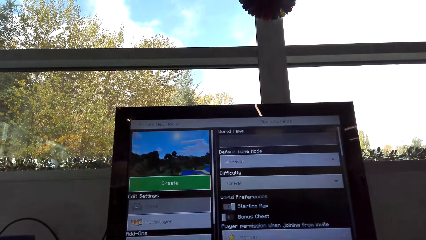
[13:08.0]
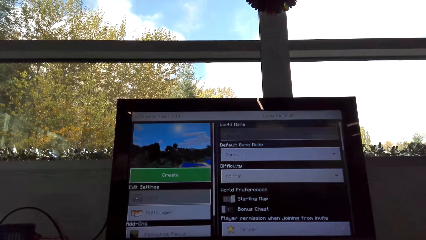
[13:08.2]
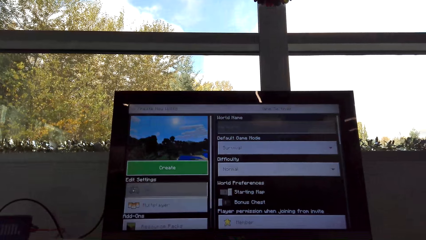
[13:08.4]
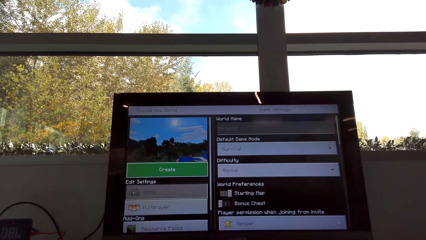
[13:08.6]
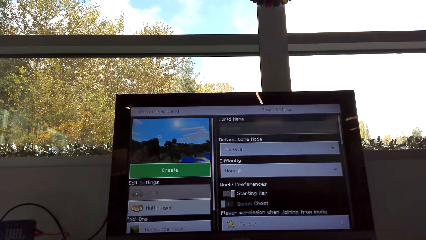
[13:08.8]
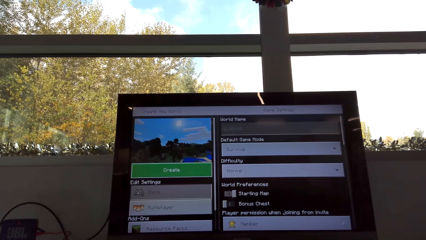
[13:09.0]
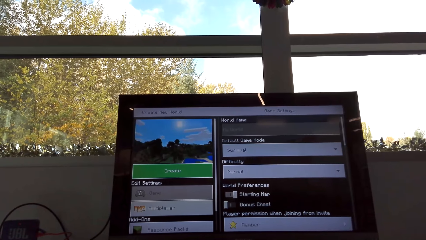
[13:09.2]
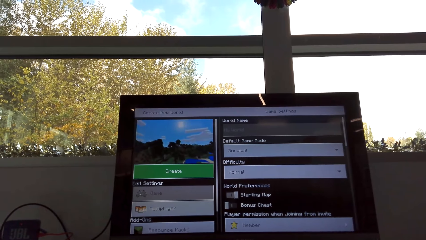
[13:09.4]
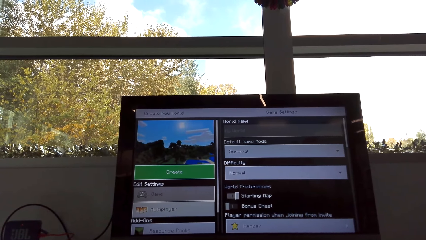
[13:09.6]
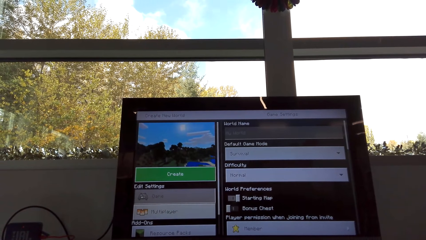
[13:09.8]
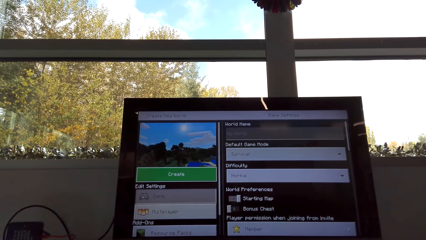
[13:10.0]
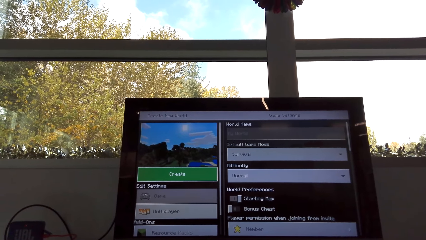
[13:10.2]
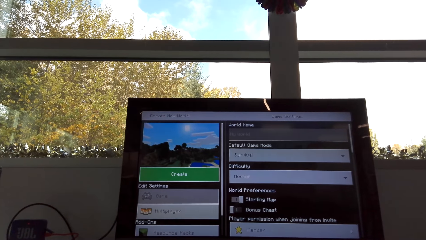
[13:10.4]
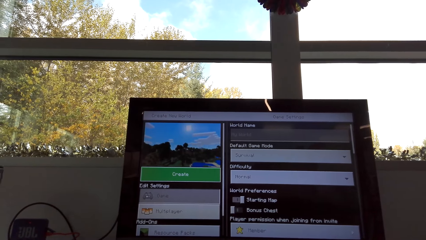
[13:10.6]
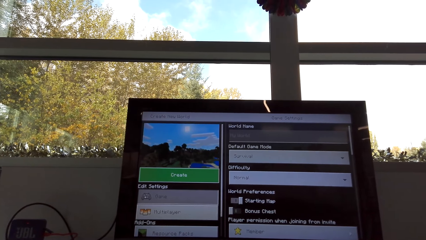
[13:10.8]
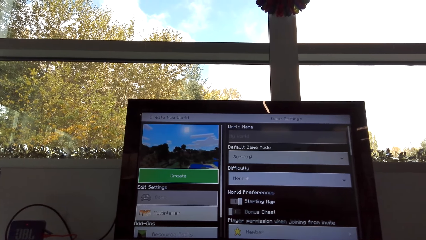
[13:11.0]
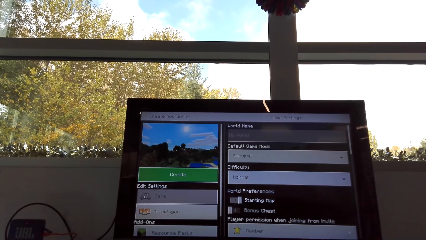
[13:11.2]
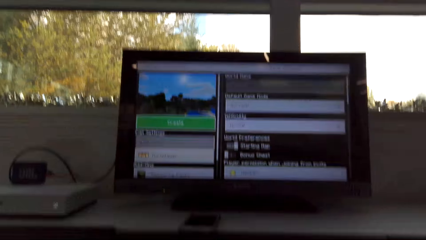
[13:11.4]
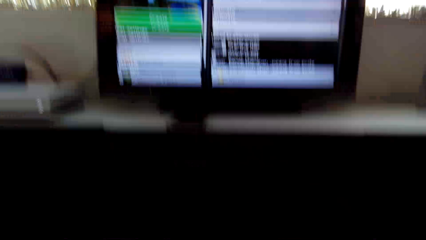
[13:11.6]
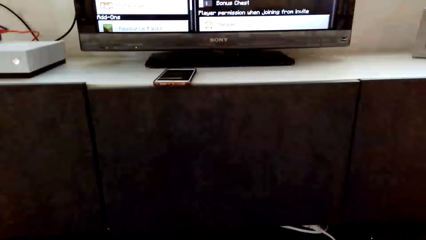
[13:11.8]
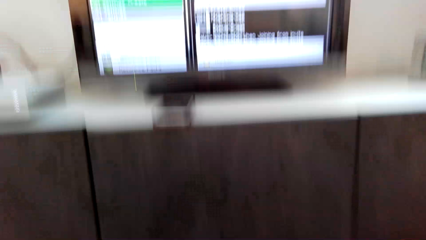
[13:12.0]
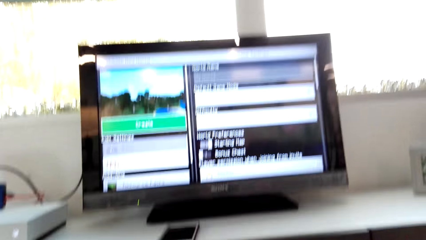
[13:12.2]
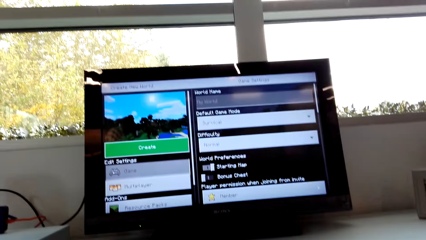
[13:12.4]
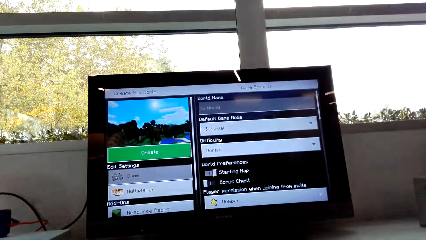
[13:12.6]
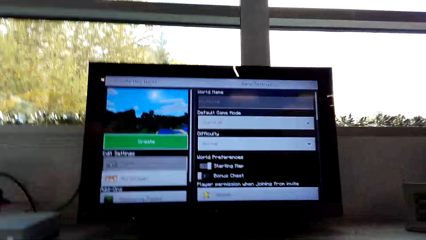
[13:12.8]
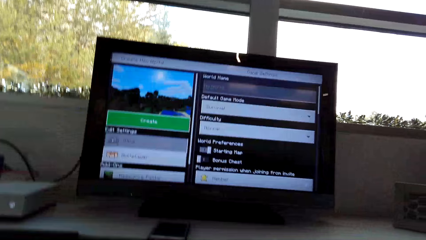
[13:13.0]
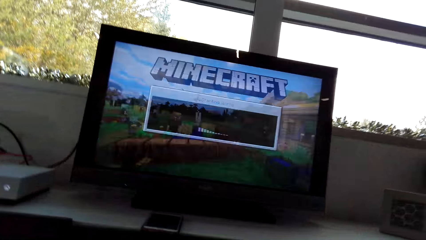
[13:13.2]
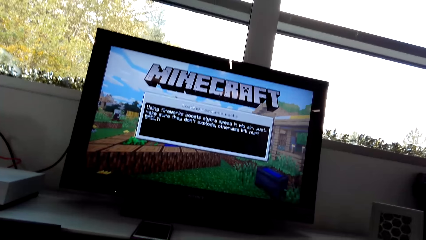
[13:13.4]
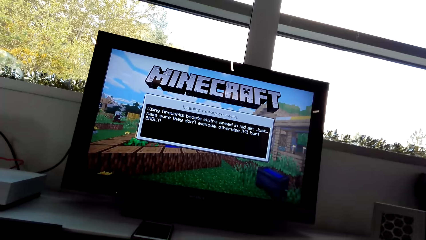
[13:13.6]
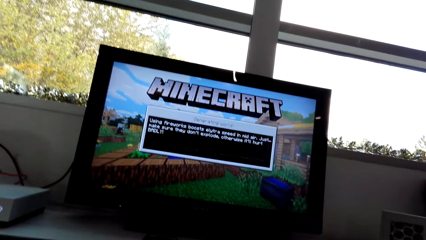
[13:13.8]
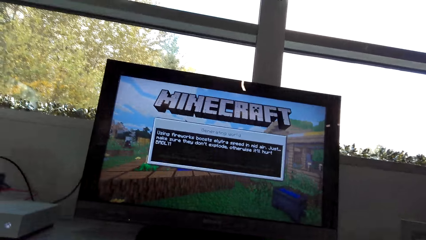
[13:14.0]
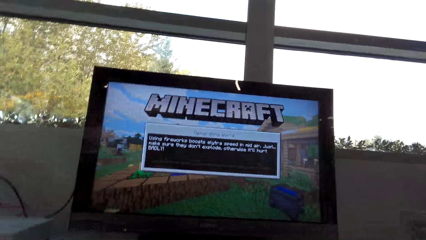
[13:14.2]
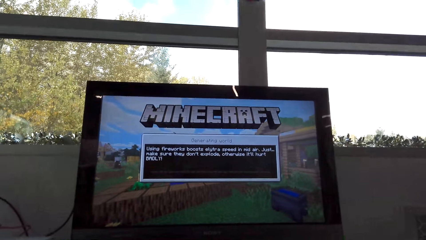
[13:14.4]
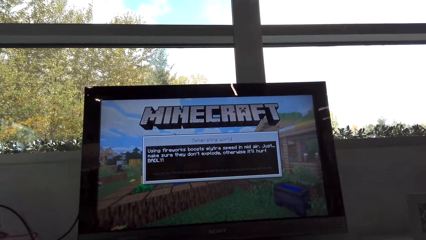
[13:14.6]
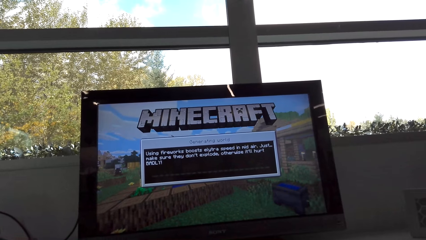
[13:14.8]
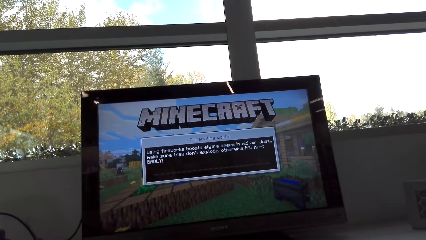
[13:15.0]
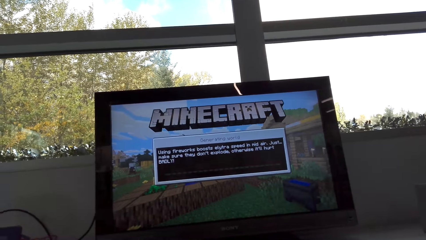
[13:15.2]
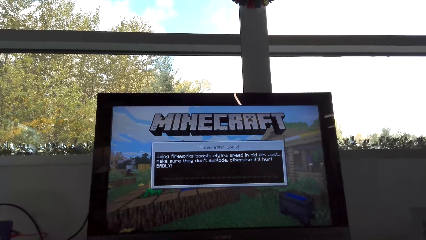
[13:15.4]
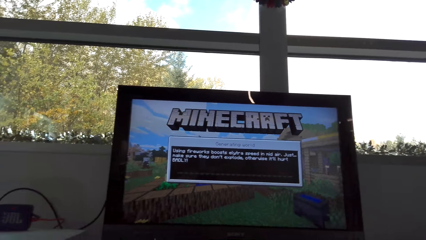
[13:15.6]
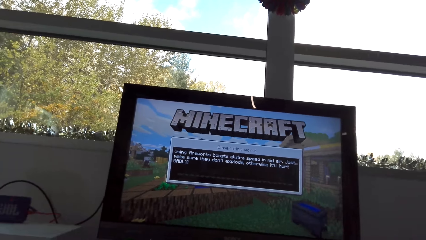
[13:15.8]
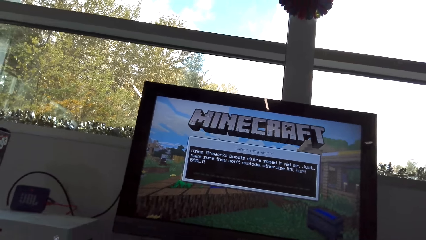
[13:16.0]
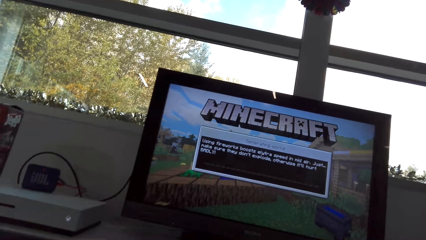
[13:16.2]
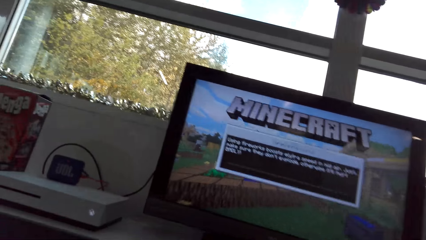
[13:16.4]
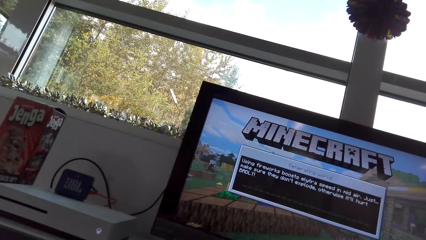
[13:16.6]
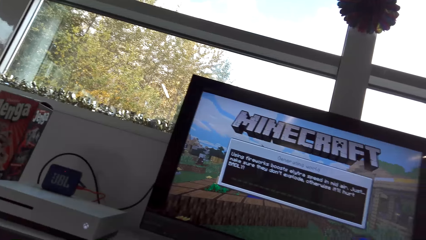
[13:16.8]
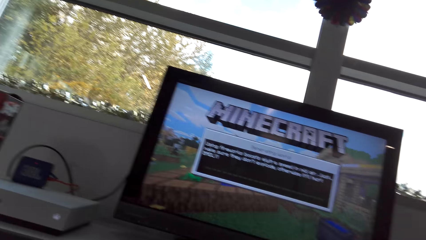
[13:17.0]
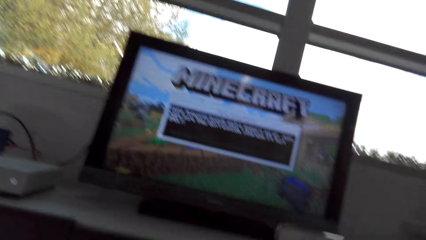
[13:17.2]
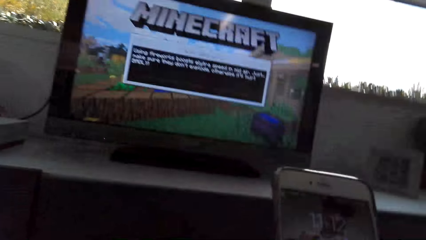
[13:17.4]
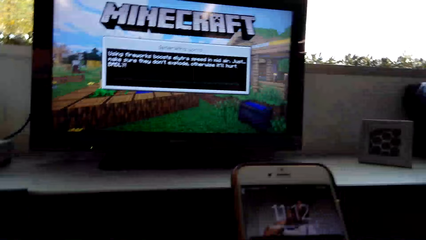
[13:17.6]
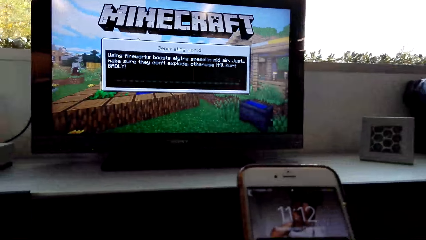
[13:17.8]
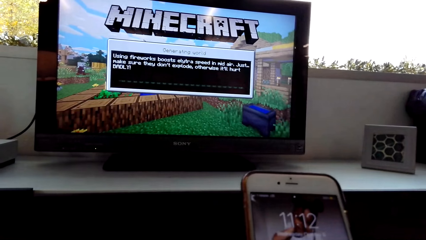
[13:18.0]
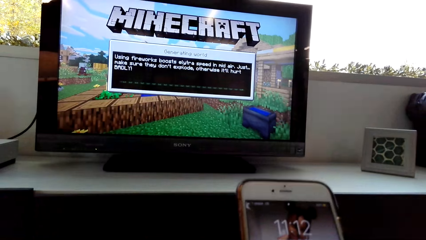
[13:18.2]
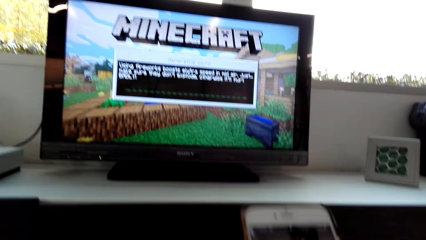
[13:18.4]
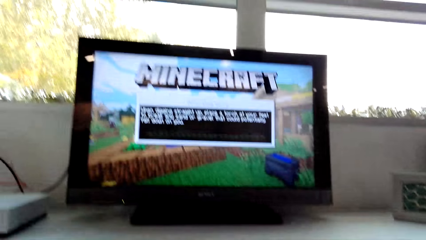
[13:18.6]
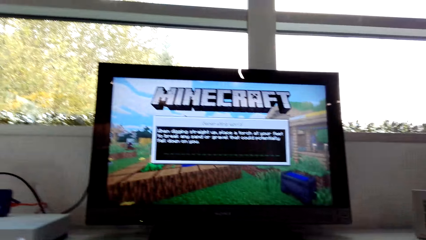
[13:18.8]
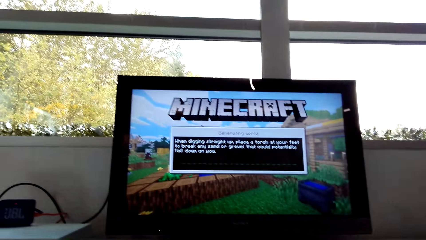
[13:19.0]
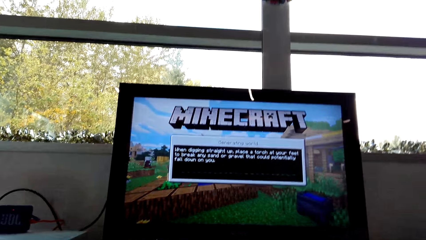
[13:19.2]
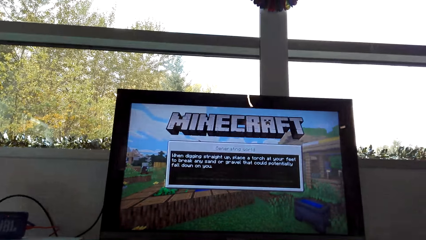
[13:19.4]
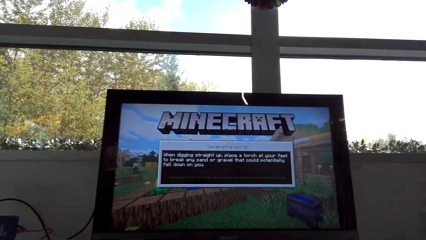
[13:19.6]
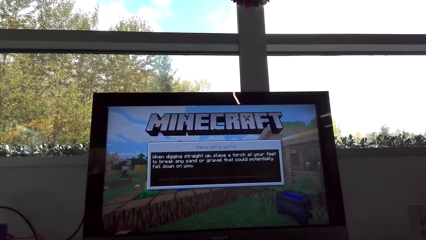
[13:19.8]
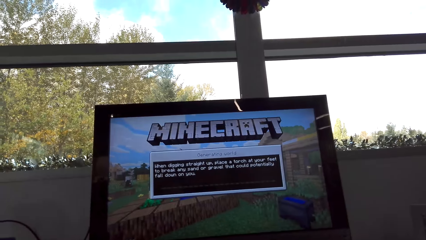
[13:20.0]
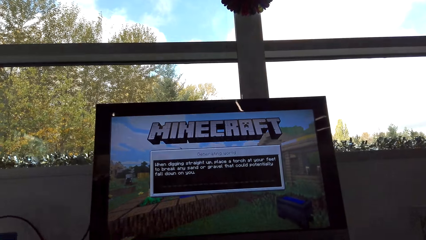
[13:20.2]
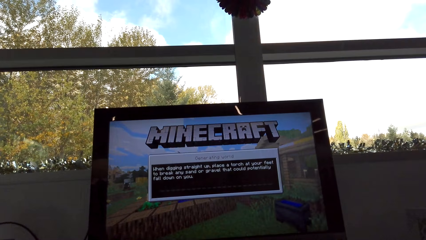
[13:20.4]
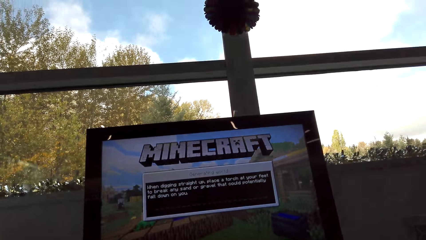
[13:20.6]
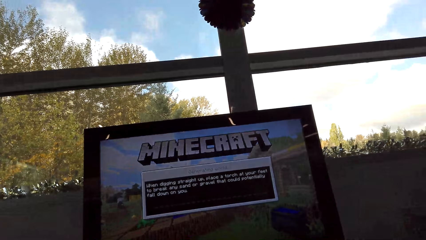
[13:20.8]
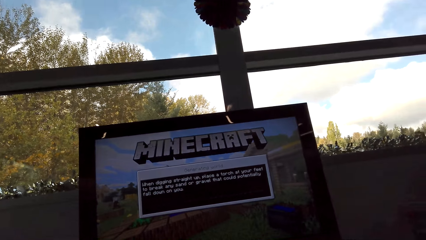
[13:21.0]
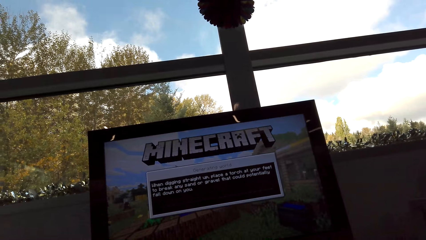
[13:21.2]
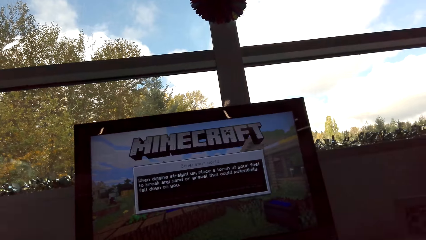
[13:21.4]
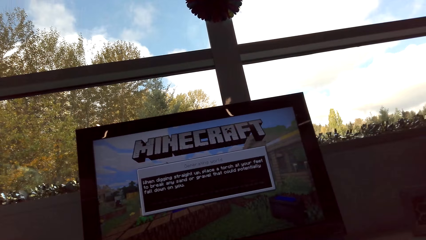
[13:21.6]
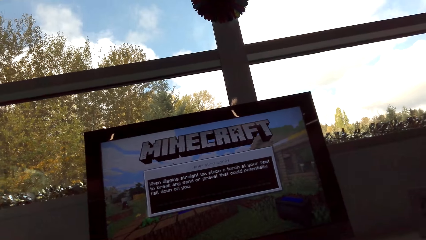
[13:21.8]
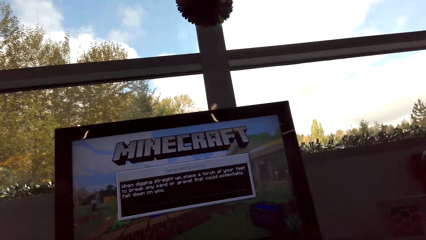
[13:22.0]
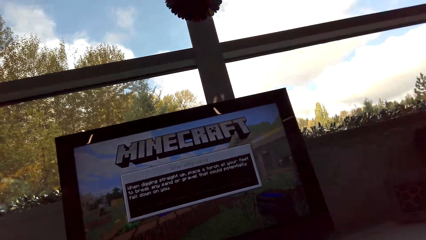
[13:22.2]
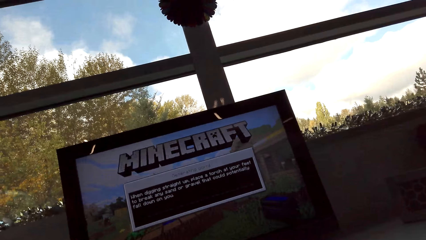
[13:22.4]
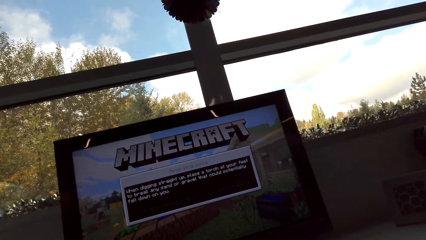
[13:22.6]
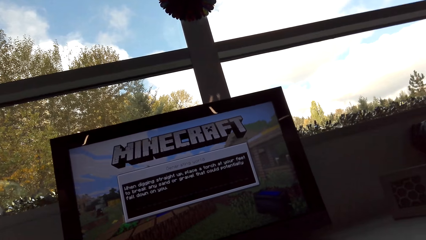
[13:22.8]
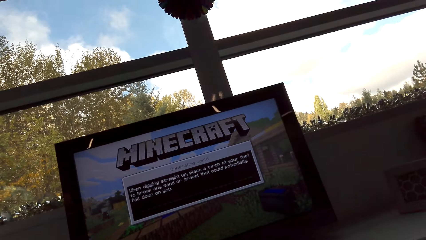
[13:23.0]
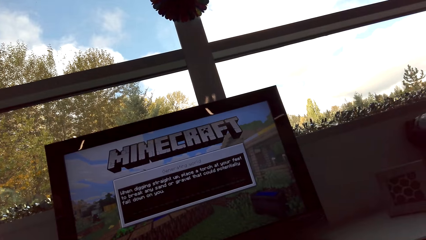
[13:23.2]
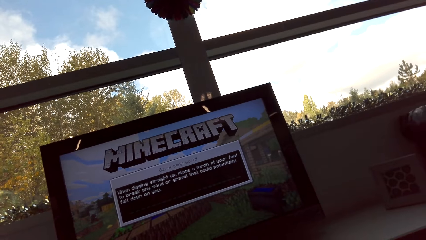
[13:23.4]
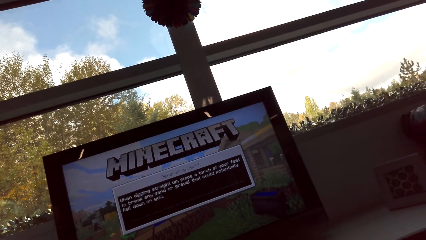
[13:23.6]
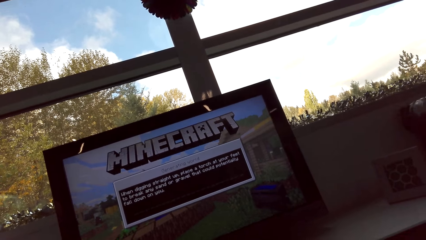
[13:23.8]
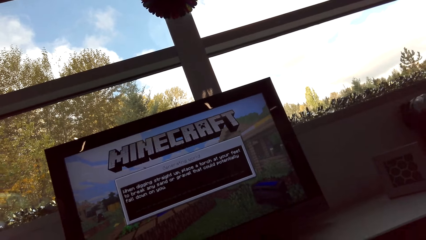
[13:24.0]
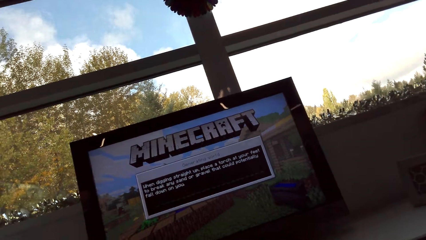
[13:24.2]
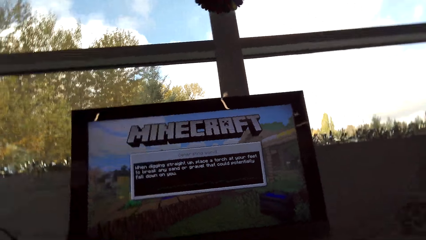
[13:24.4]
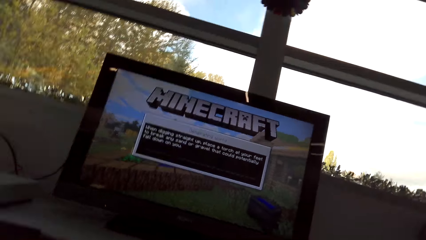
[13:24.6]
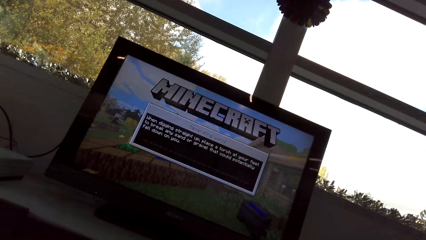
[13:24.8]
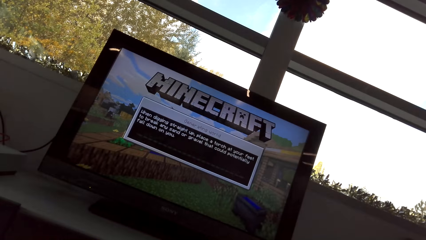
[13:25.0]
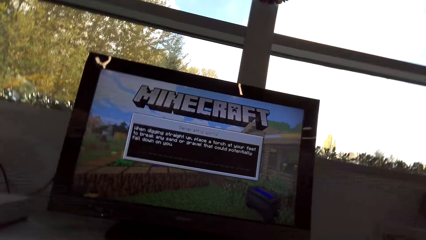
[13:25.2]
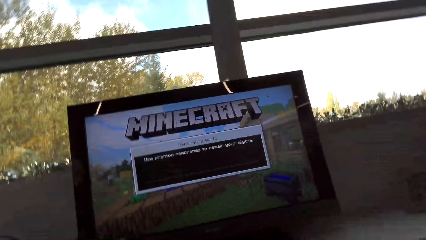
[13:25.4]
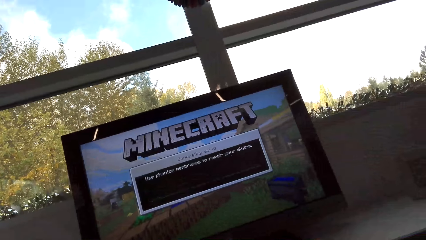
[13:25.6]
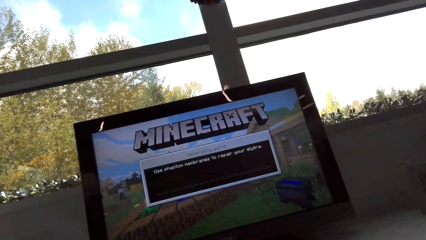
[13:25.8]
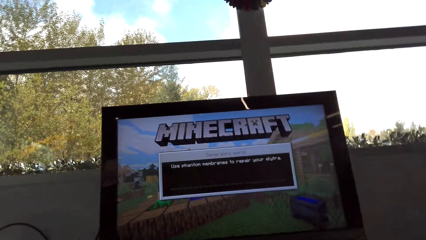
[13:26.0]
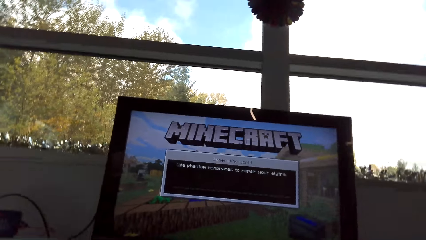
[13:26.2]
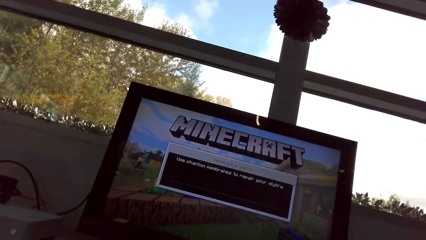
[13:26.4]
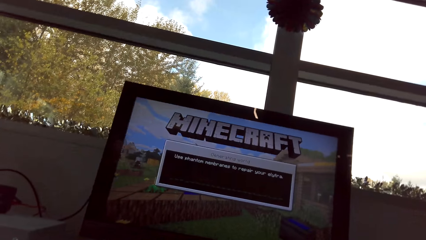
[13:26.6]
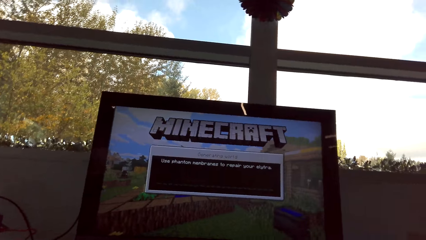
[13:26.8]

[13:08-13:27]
The camera wearer plays the video game. They operate the television with the game pad. They operate the phone. They look at the screen.
